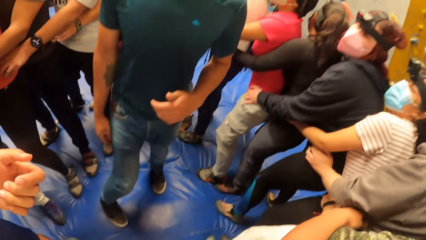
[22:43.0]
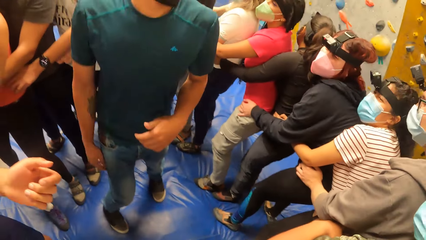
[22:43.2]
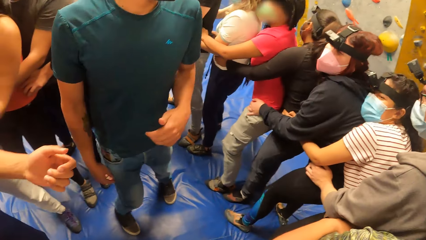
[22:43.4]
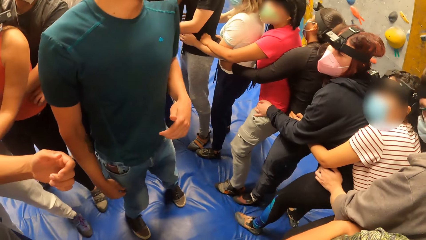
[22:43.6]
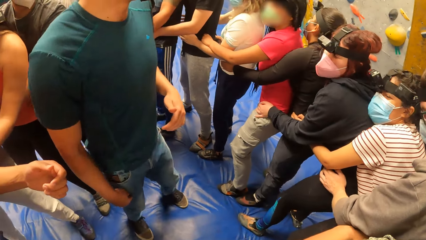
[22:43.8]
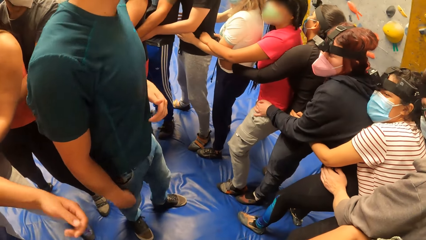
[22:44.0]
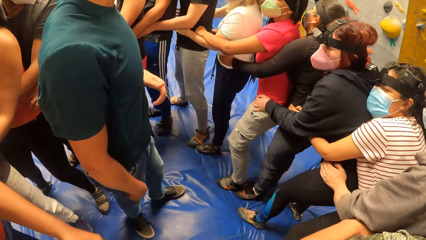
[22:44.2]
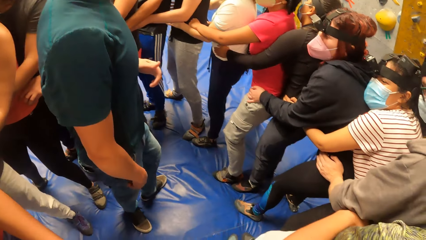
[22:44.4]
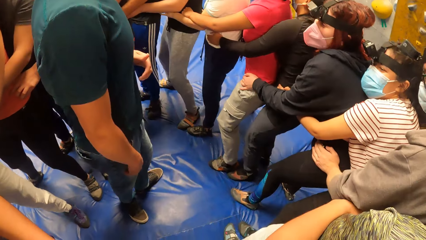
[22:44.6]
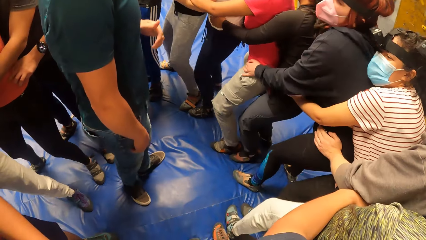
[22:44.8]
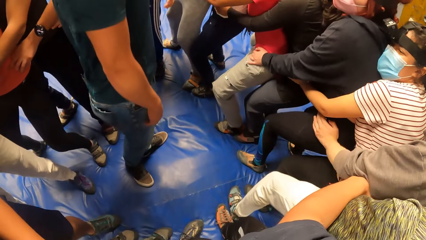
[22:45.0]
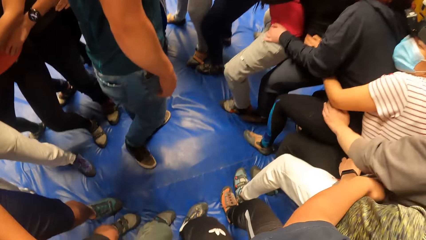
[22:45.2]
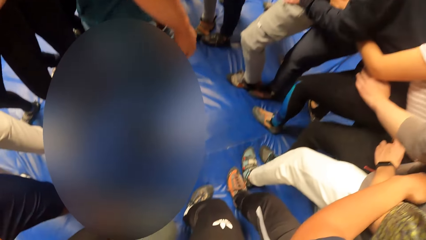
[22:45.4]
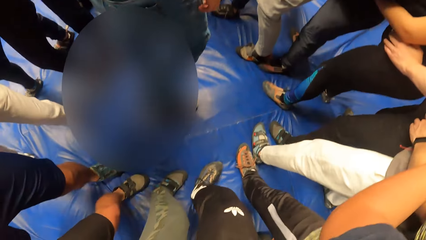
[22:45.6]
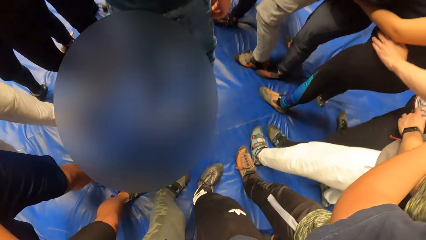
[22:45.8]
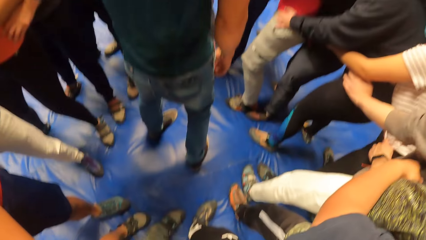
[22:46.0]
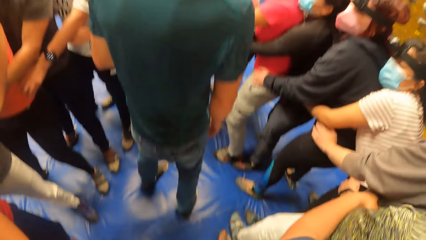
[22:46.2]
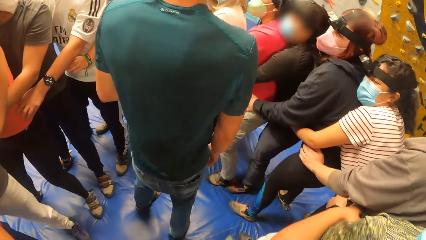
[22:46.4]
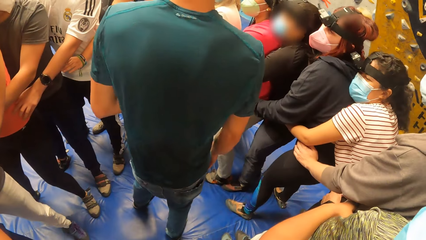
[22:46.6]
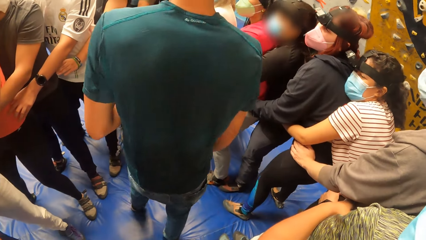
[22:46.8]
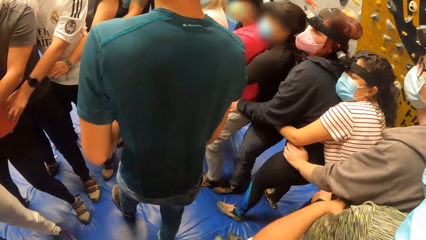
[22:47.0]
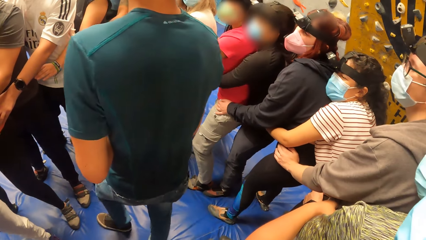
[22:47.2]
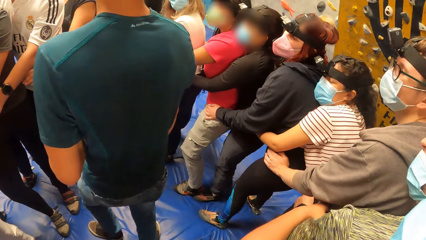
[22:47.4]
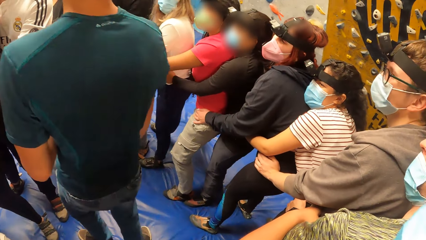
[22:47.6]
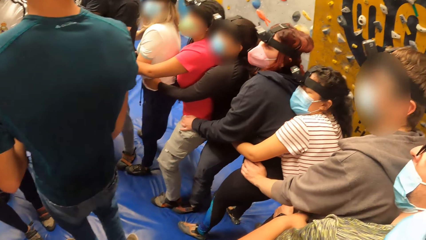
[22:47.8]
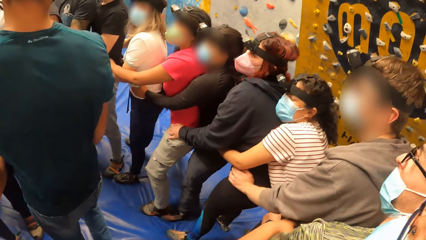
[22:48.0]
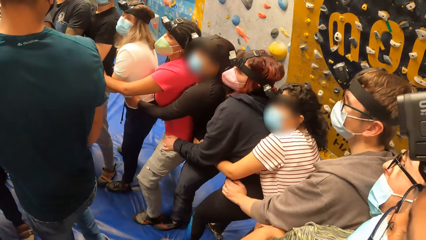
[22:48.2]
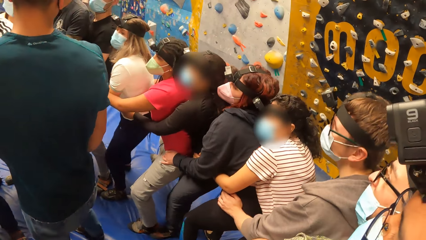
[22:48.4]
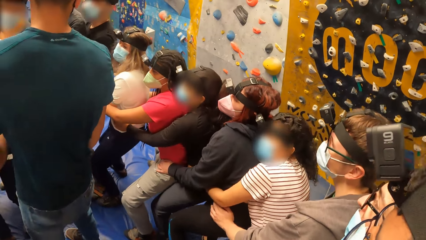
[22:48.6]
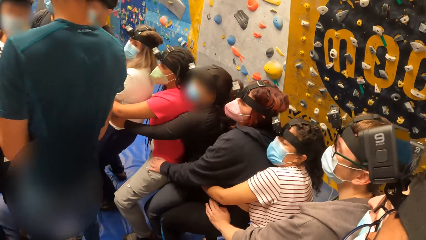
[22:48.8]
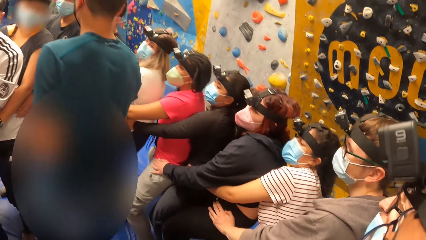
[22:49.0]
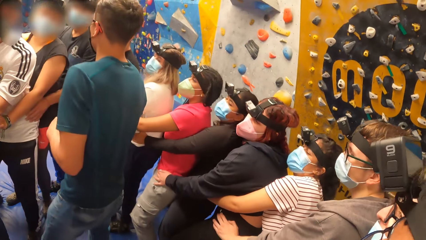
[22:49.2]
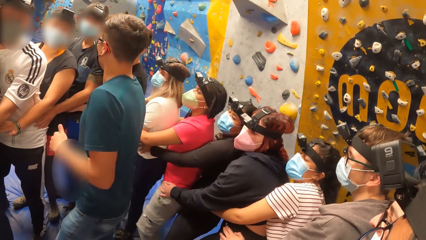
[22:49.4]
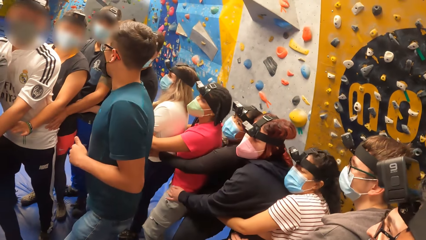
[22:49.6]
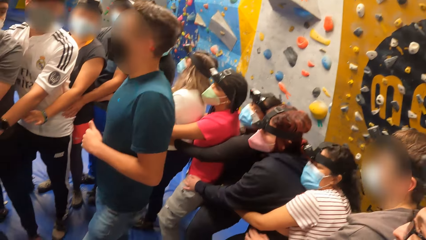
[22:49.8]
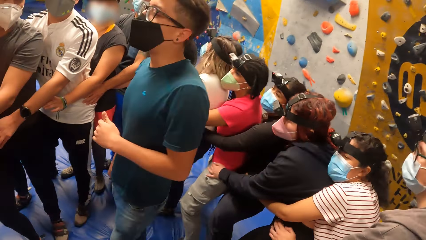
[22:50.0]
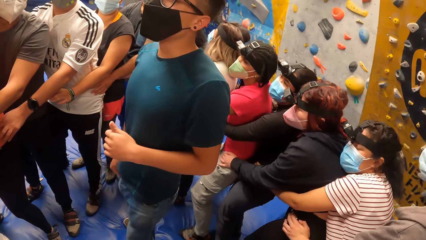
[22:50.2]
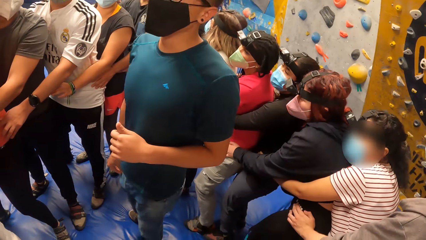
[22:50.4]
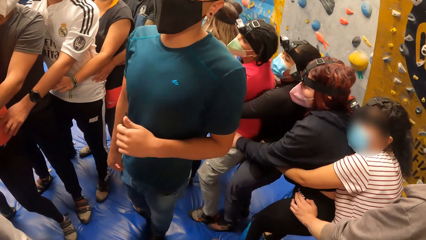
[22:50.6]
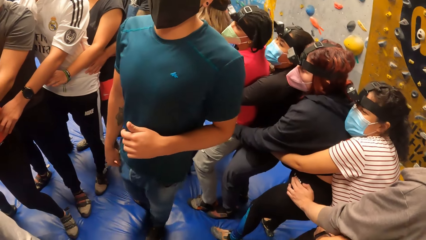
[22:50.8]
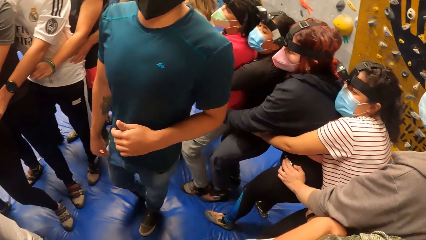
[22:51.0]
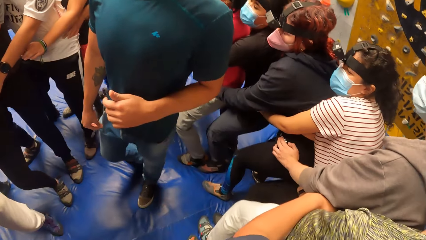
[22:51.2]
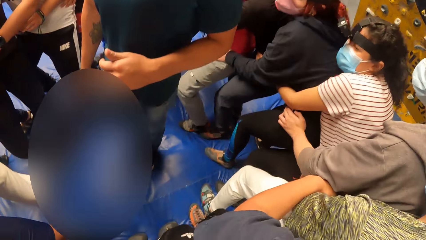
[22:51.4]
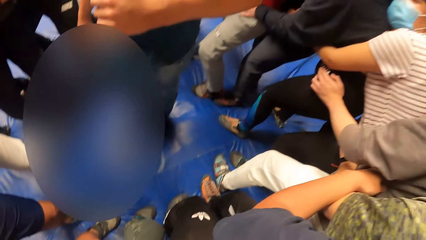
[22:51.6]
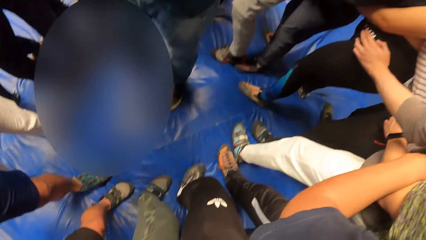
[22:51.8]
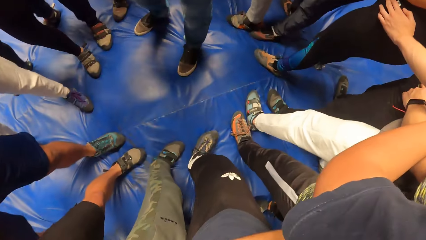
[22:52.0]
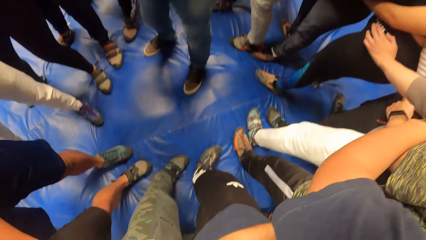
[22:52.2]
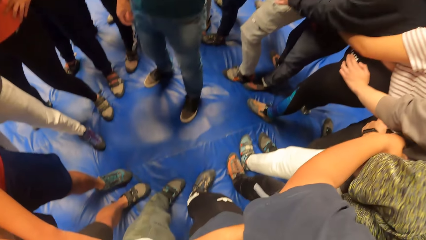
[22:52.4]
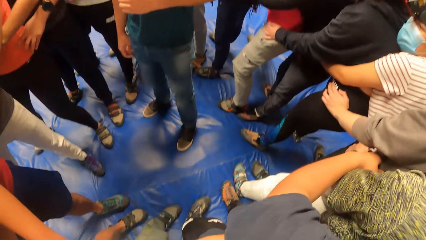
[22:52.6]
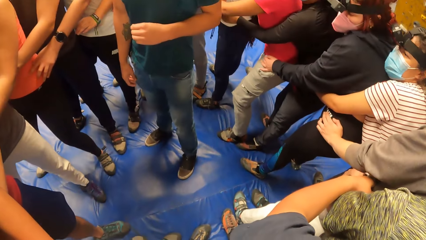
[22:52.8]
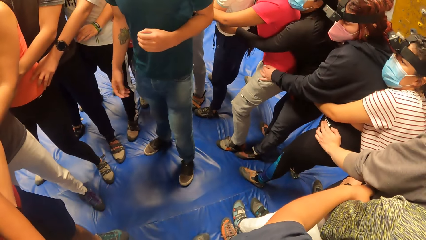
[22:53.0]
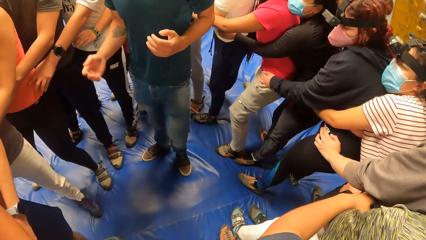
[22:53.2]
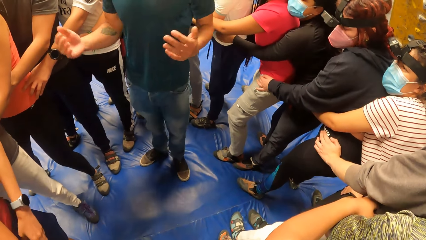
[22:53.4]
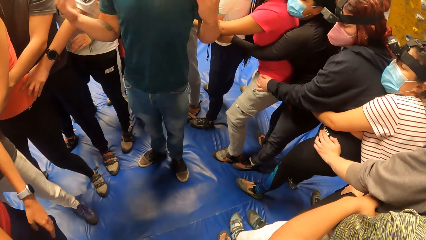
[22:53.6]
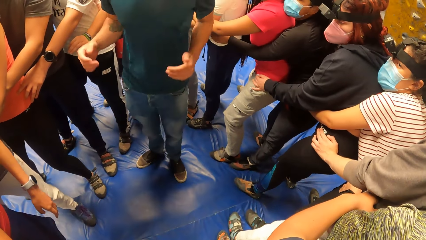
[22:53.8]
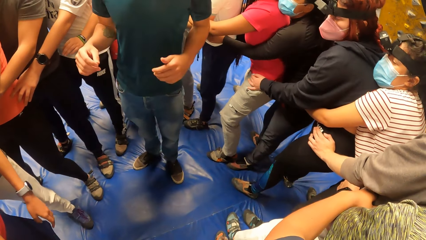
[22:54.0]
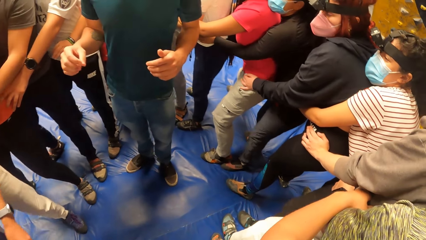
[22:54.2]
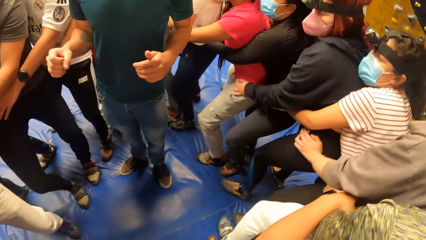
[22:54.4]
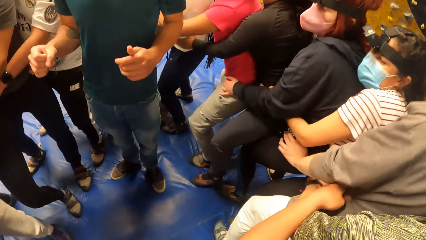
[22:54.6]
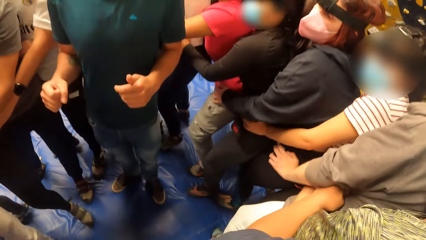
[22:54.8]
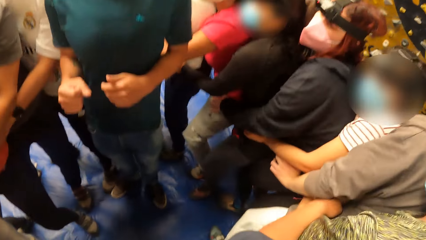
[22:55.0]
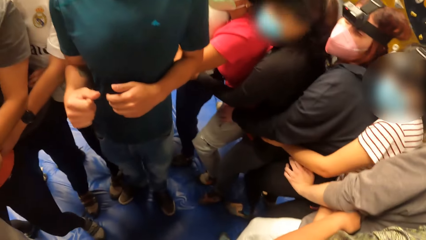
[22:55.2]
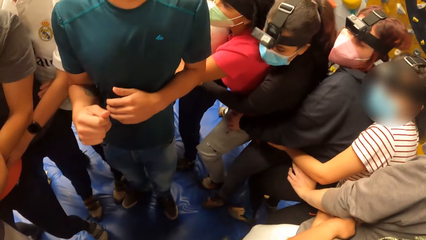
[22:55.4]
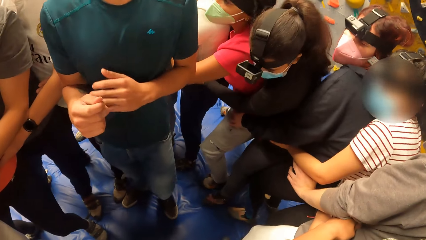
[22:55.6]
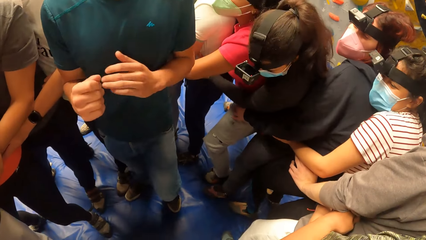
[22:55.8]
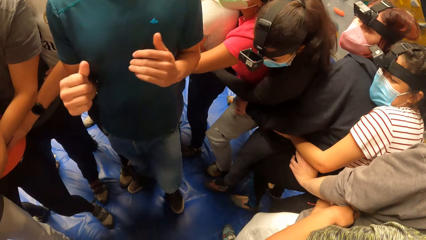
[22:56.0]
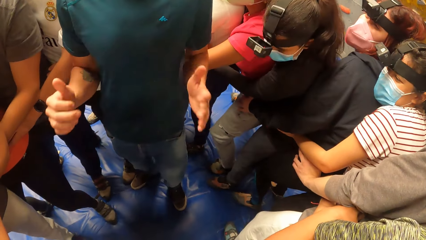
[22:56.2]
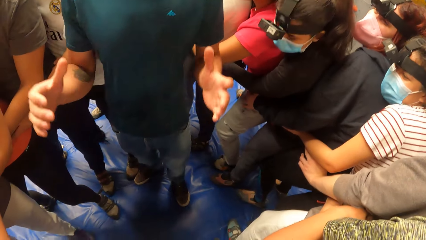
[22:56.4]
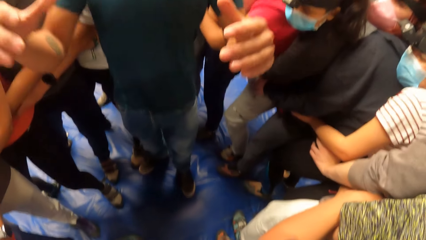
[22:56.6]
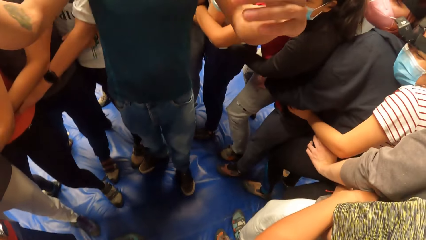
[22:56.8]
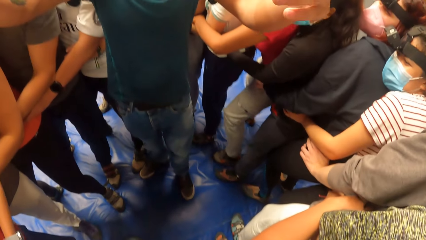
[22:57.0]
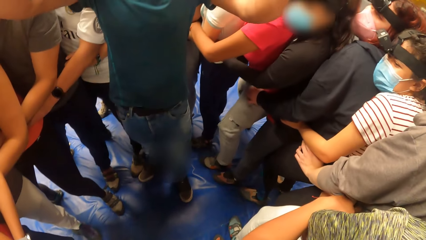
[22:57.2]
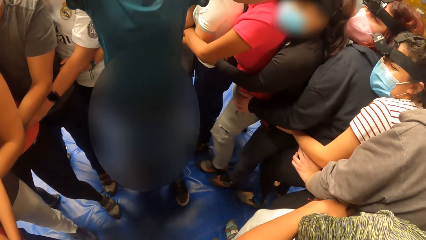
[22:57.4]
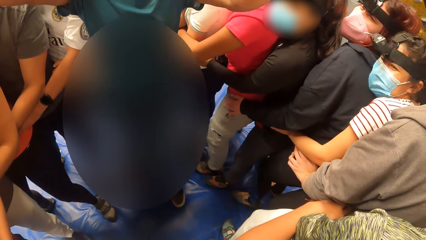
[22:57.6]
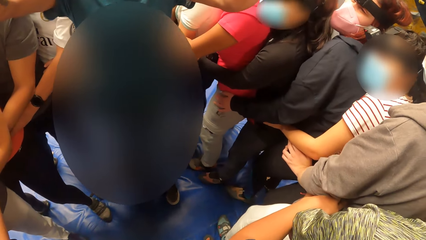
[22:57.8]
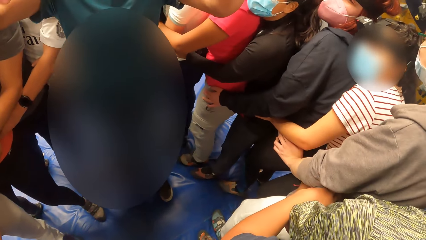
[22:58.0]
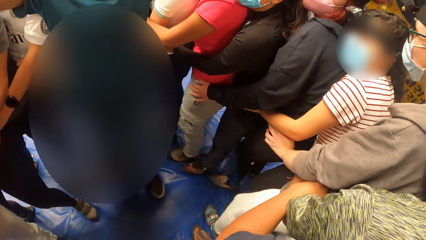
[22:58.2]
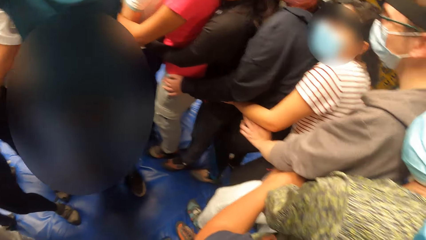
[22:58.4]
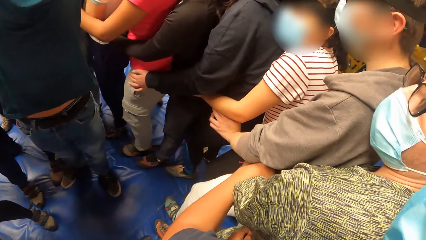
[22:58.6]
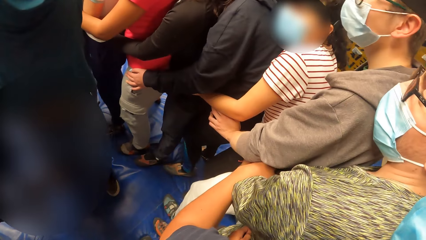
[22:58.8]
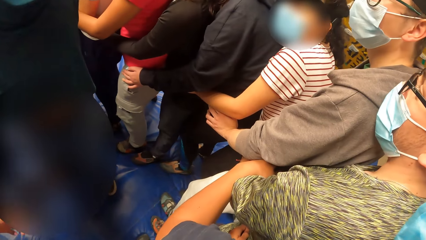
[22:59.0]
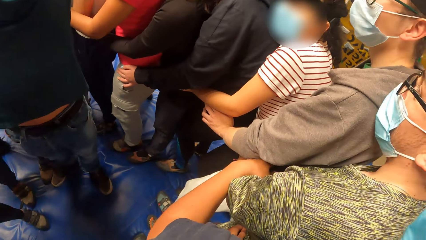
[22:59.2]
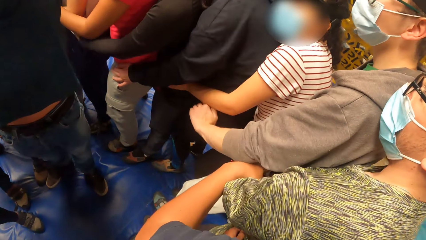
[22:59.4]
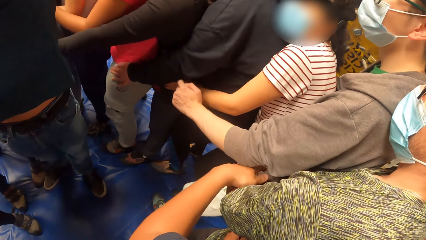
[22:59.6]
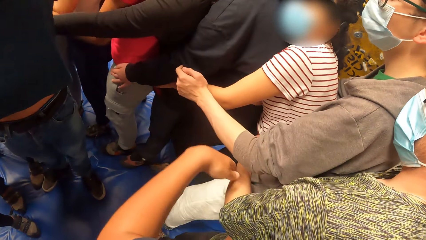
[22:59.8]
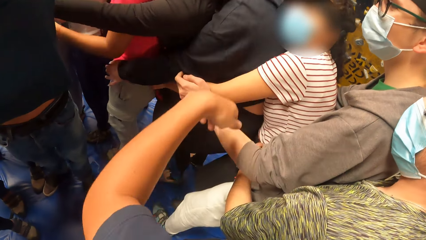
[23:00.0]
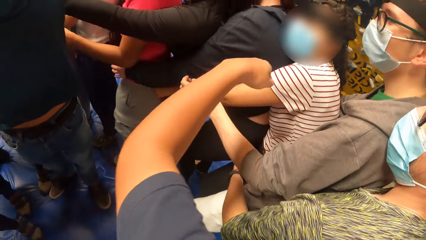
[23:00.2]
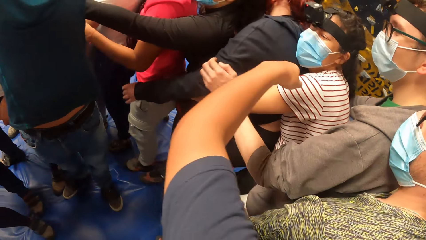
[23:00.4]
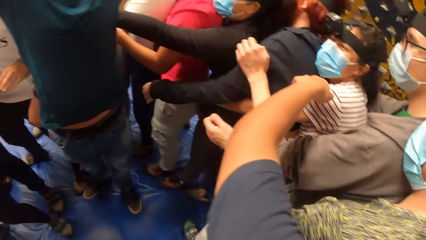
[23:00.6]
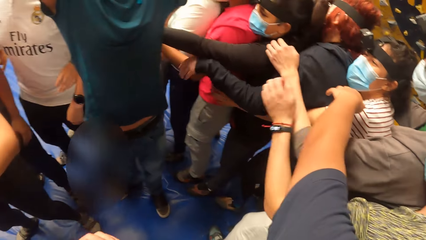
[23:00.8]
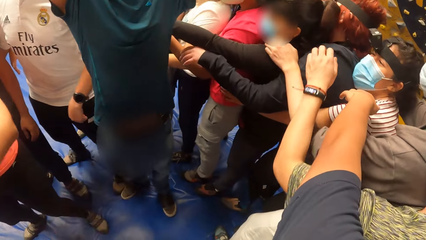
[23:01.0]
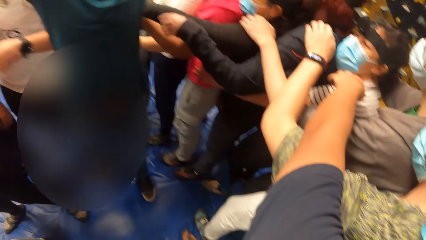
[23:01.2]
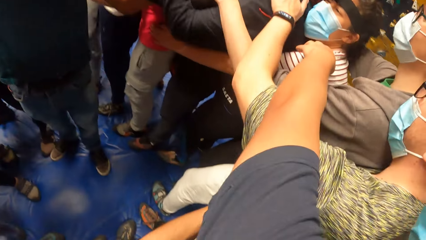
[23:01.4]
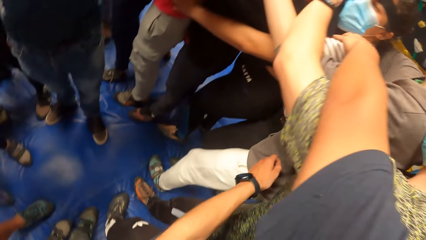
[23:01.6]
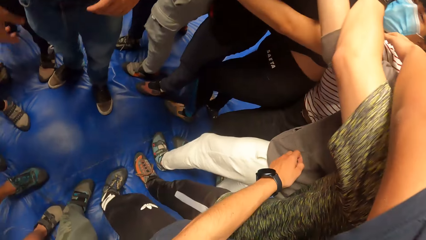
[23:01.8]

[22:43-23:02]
A person lifts both hands. The person puts down the hands and lifts a hand. The camera wearer removes his left hand from a man's waist. The man removes his left hand from a woman's waist. The woman removes her left hand from another woman's waist. The camera wearer places his left hand on a third woman's shoulder. The man places his left hand on a fourth woman's shoulder.
